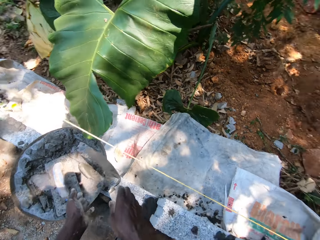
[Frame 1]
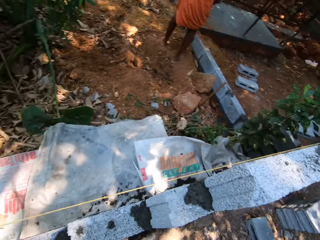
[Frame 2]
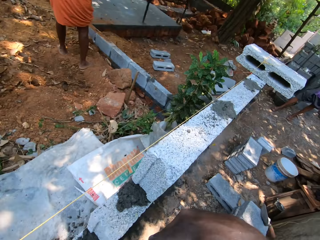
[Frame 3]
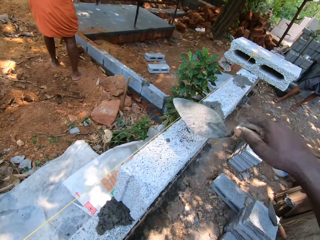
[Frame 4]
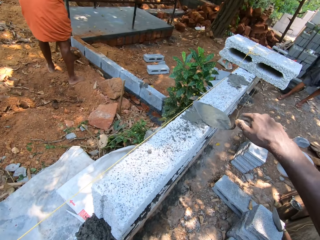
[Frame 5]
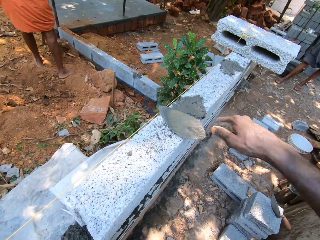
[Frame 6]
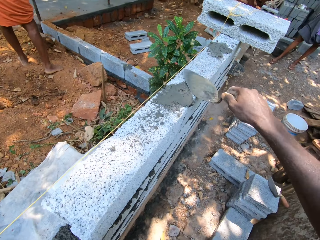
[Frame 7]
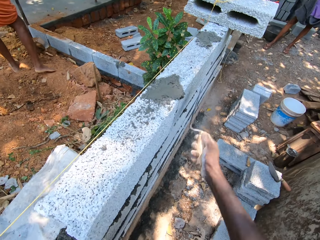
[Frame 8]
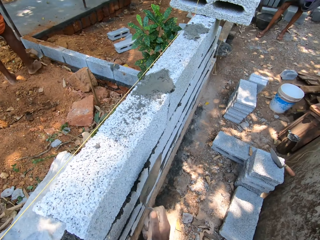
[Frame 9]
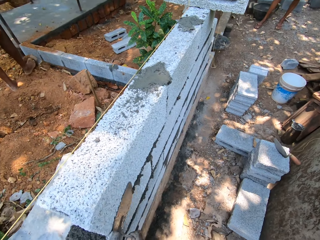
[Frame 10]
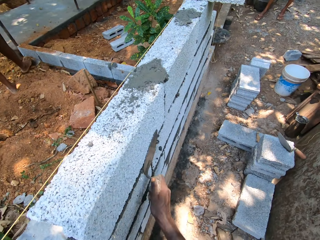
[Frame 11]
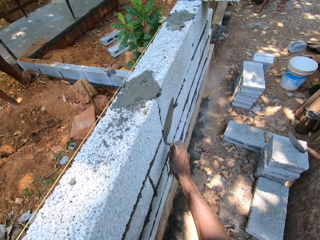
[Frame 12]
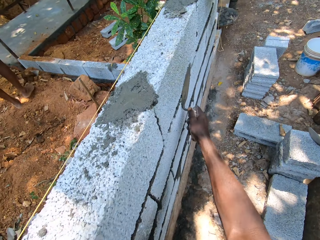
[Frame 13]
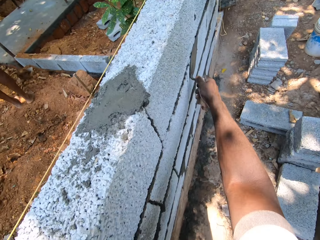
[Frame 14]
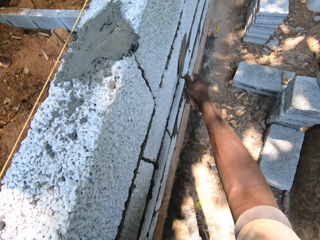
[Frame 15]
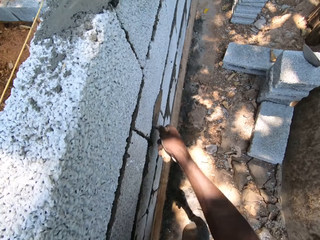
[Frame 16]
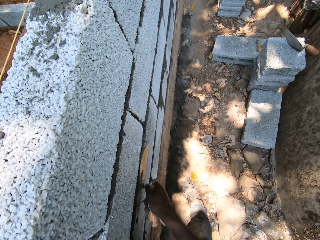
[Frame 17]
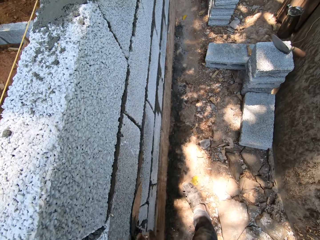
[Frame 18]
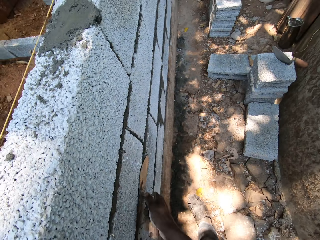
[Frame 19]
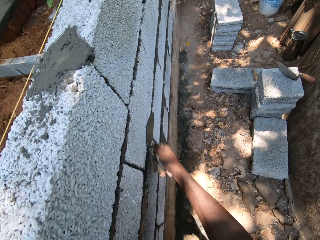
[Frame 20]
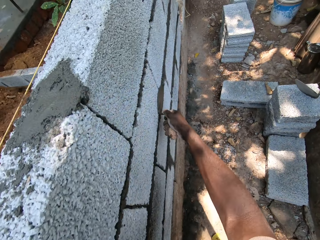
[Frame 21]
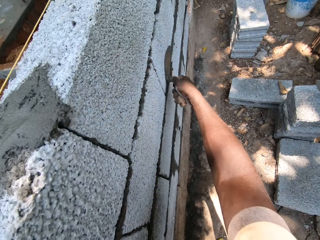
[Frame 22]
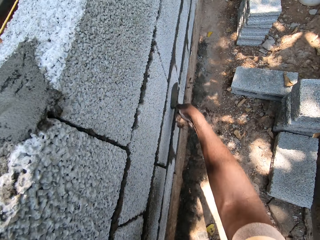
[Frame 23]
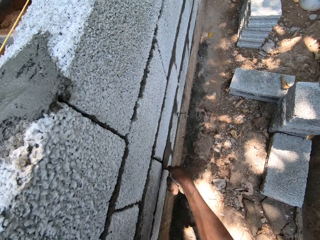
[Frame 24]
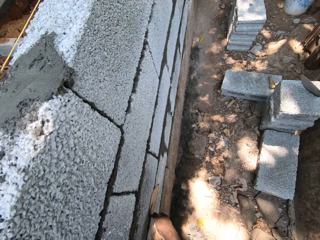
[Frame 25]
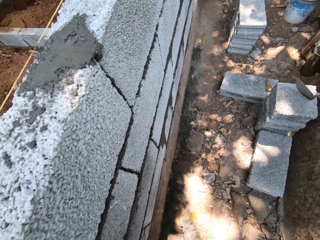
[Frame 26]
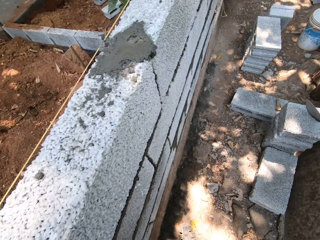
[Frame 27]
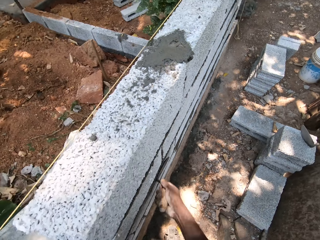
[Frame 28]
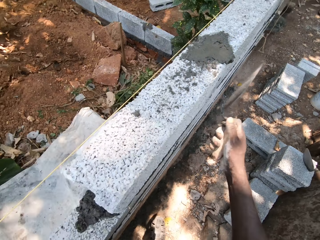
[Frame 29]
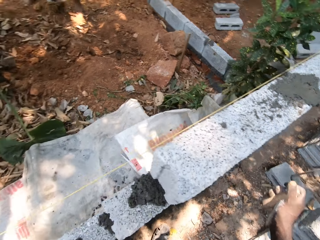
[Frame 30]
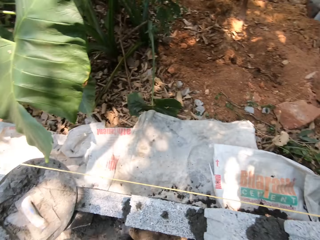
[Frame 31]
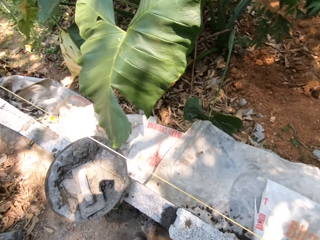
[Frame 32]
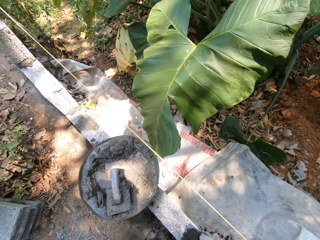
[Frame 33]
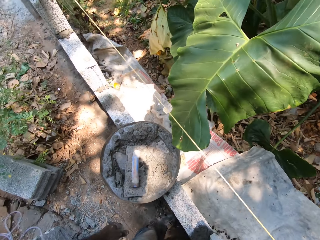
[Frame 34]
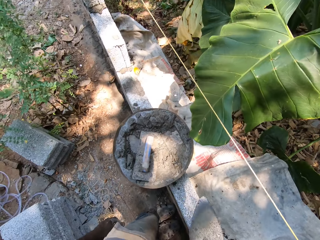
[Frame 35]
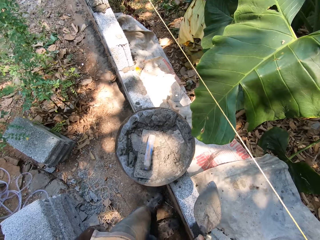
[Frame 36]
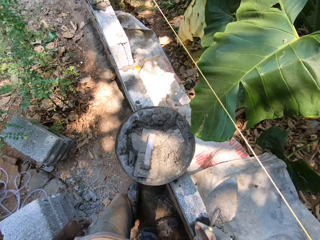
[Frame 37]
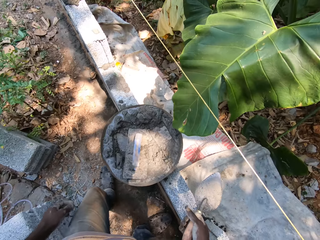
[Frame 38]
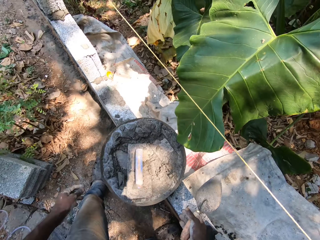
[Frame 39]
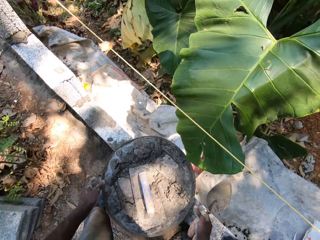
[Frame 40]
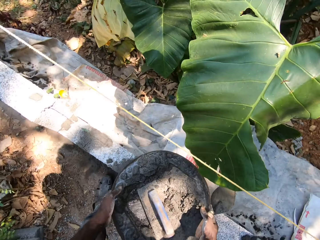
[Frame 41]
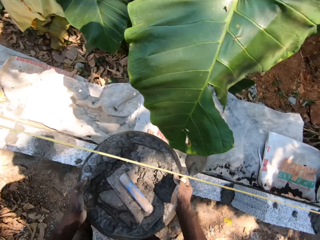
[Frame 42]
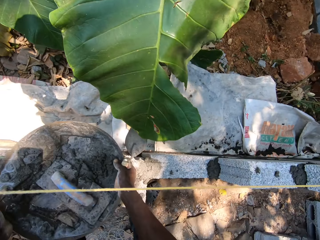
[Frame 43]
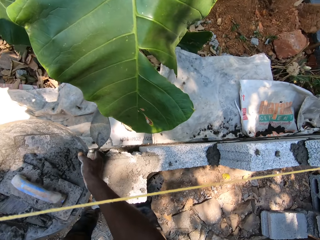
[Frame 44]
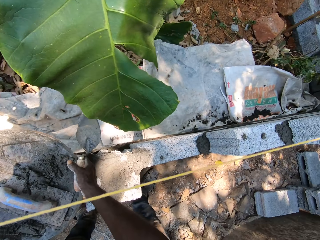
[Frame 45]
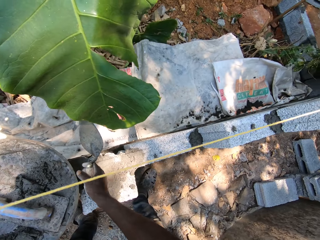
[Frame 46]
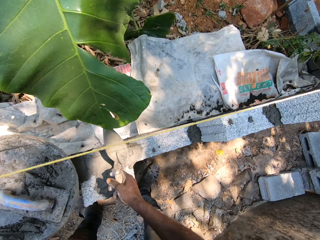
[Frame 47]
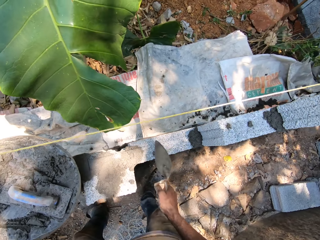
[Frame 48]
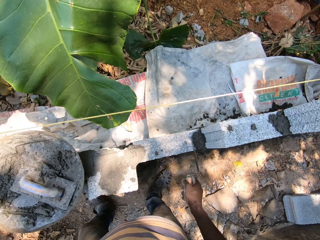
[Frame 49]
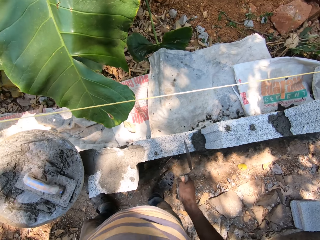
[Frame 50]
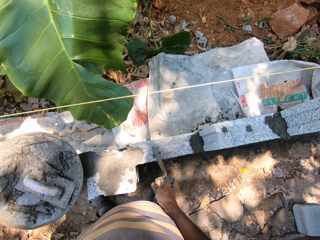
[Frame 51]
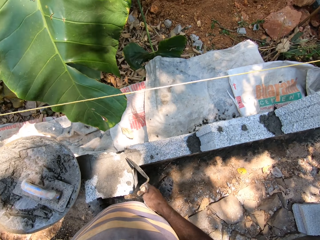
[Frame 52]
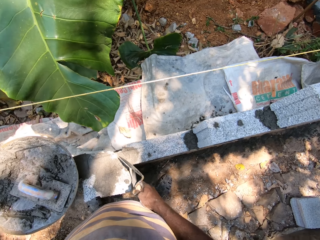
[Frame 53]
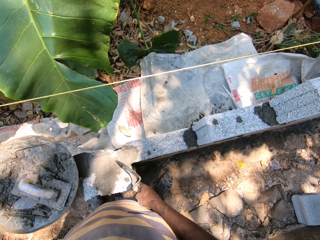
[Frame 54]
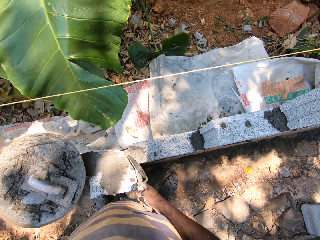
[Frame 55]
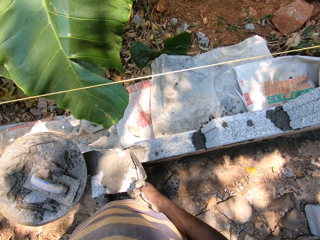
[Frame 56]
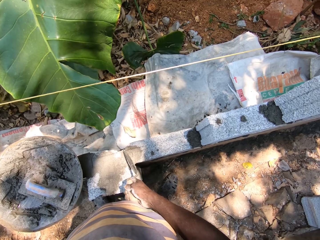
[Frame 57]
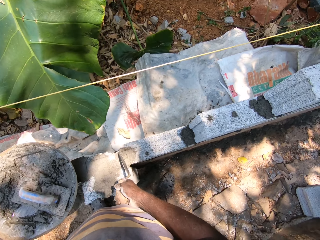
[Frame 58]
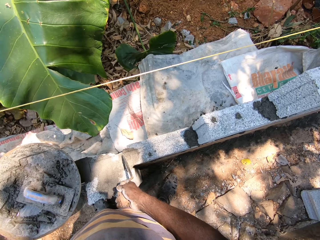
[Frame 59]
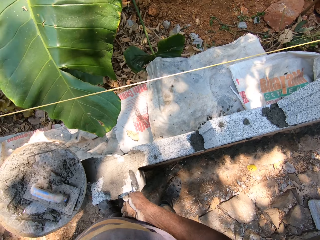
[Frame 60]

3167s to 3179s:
The camera wearer pours the cement mortar into the pan with the scraper in his right hand. He plasters the blocks with the scraper in his right hand. He shifts the pan on the blocks with both hands. He touches the blocks with the scraper in his right hand.

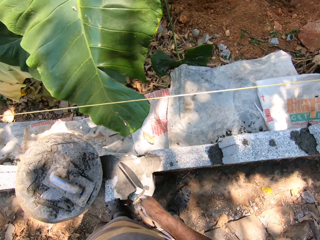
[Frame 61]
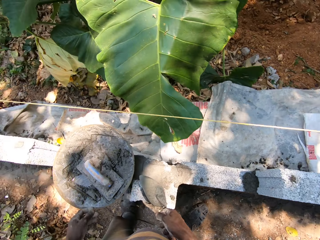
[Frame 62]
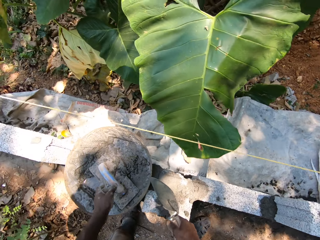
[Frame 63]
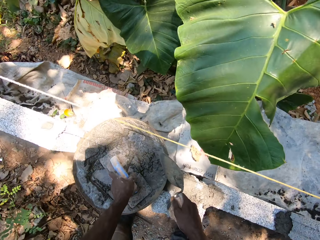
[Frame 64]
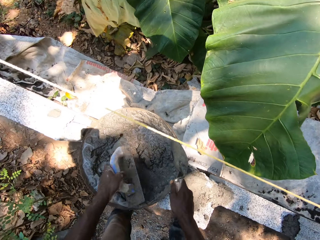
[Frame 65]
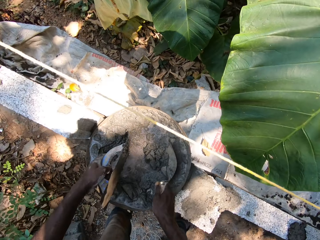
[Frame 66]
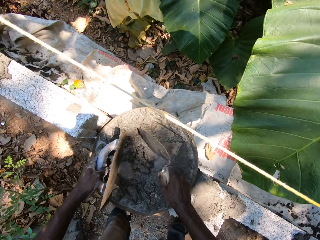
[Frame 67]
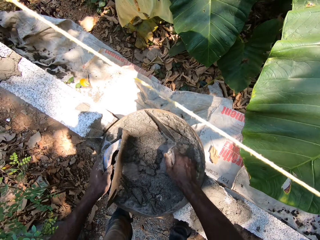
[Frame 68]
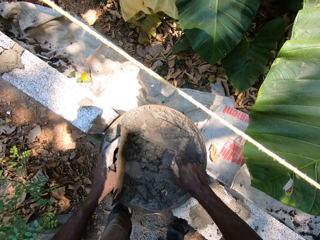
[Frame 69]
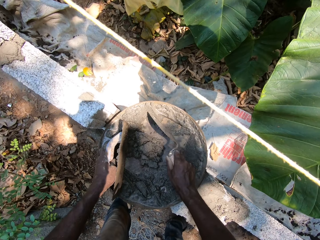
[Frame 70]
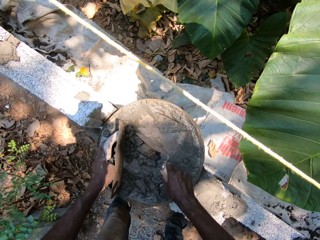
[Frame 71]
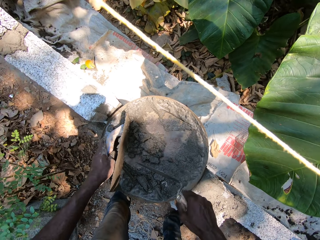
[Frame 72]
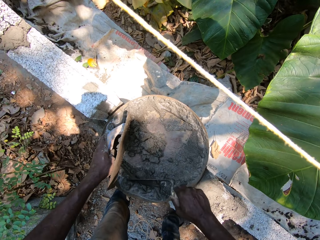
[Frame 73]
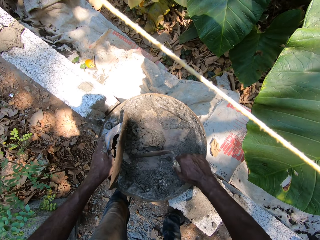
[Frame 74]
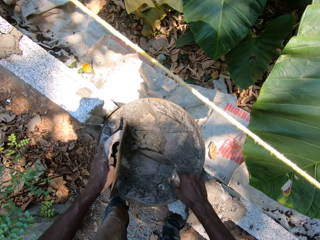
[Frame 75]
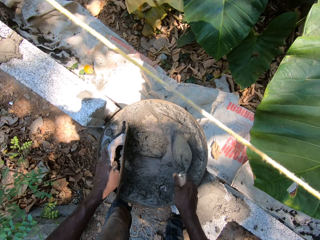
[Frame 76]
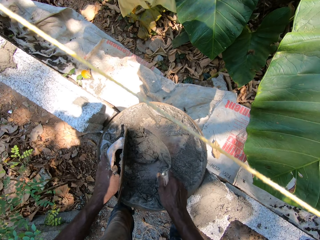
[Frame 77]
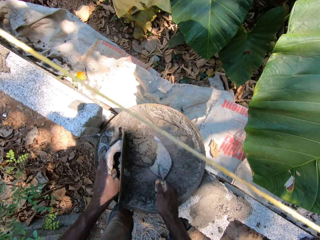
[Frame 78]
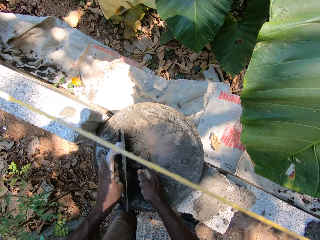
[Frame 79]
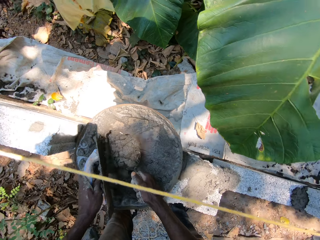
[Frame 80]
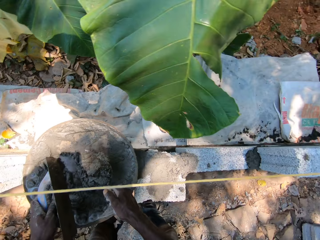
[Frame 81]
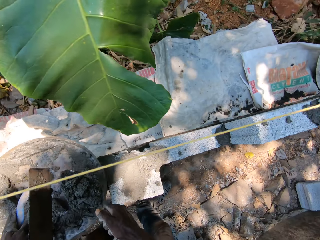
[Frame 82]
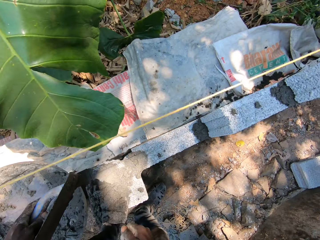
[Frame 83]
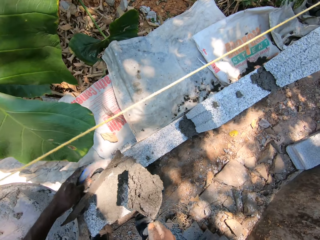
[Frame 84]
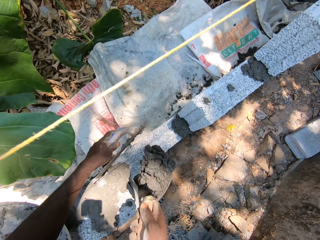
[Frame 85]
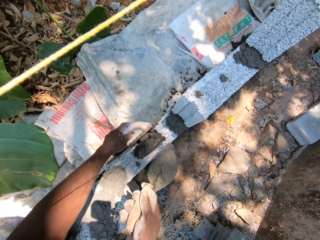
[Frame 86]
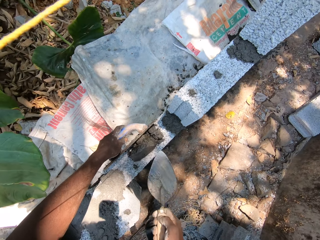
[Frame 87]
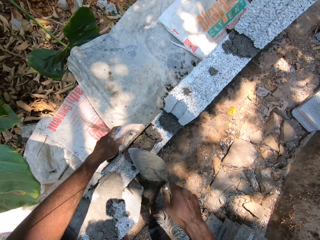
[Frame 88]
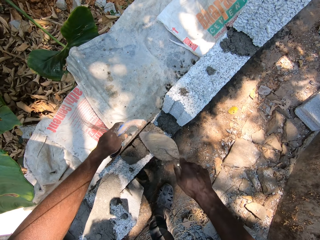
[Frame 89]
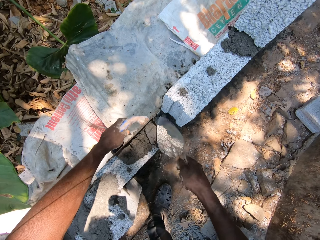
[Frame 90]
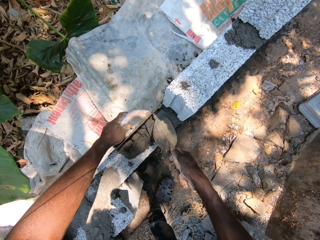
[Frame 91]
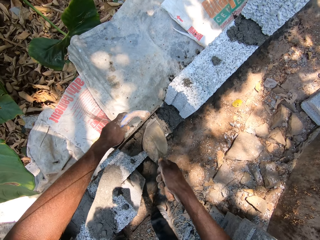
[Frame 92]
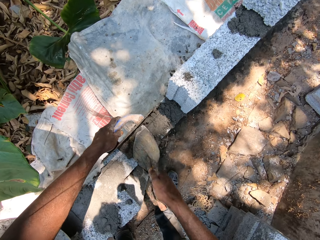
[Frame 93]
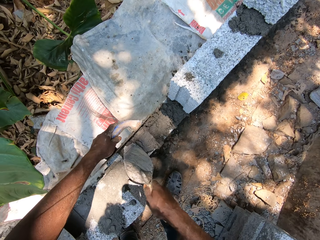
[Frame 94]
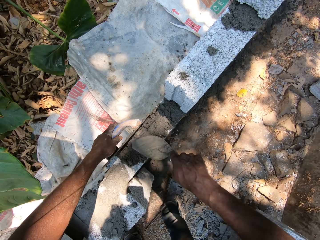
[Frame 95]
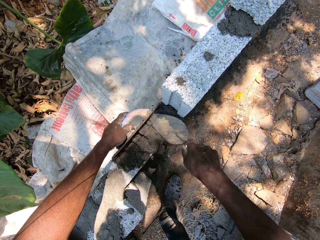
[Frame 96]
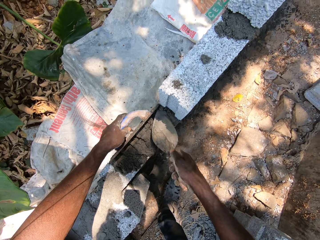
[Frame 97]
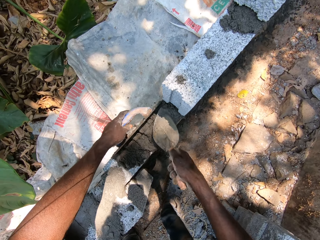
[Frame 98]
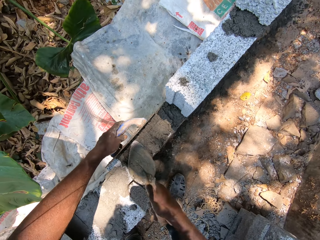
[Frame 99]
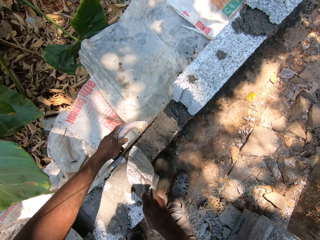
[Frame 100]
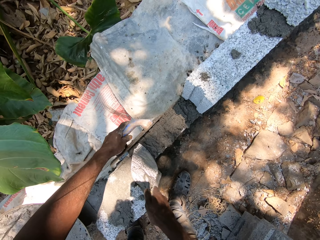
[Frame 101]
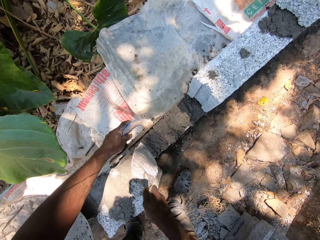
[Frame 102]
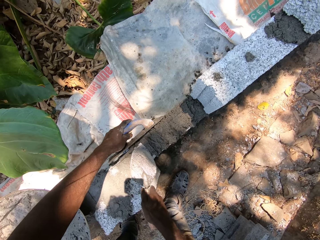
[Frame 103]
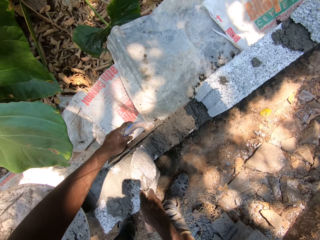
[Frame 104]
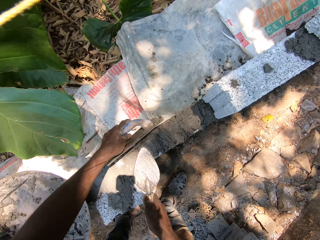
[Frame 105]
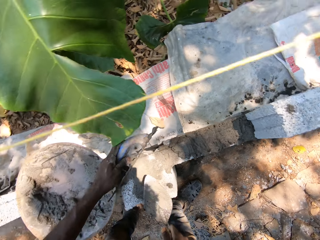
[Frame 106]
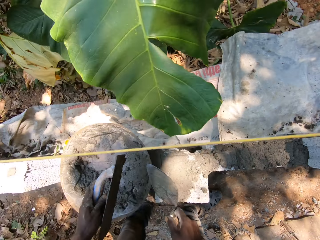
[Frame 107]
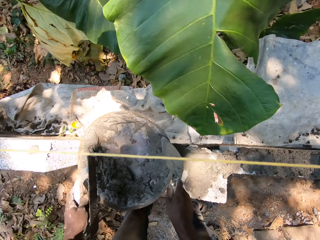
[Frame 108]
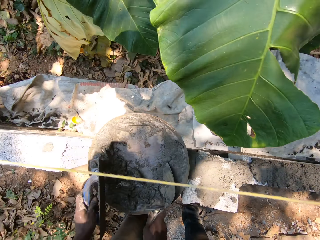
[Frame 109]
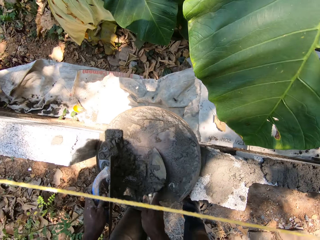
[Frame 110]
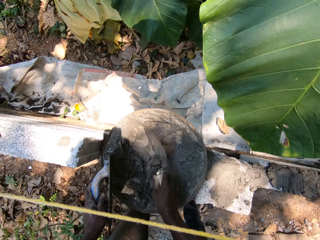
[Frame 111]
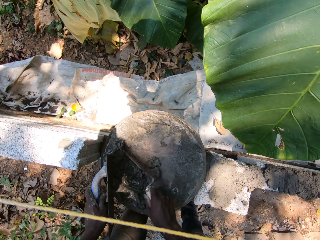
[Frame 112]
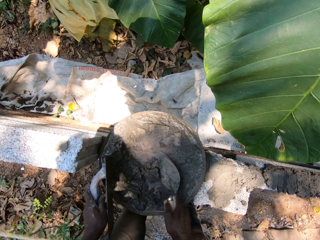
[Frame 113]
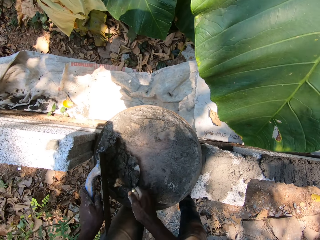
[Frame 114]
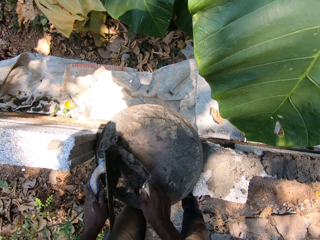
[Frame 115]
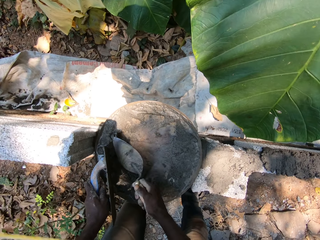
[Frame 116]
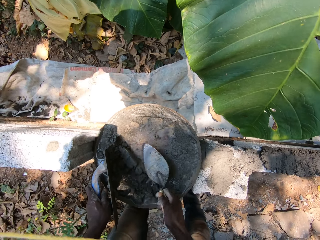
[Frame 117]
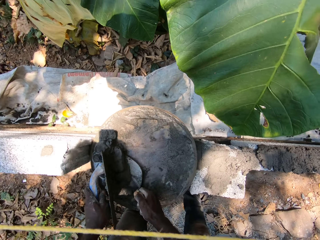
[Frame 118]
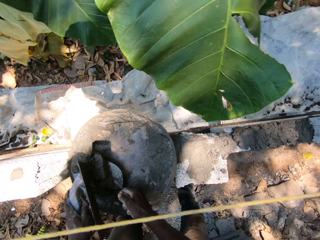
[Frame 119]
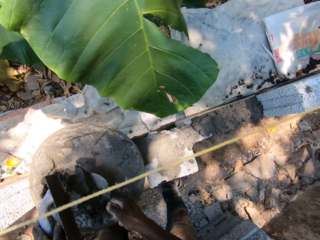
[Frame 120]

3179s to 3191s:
The camera wearer picks up the plastering trowel from the pan with his left hand. He packs cement mortar from the pan with the scraper and plastering trowel in both hands. He plasters the blocks with the scraper and plastering trowel in both hands. He packs cement mortar from the pan with the scraper and plastering trowel in both hands.
